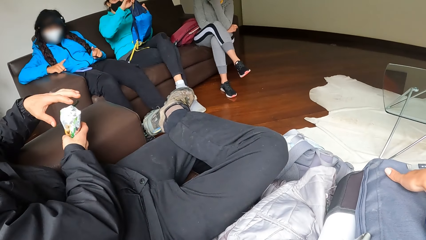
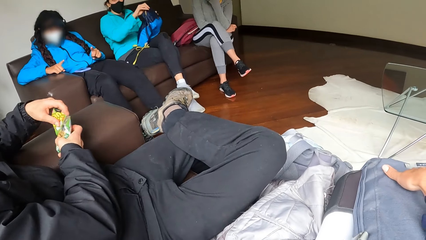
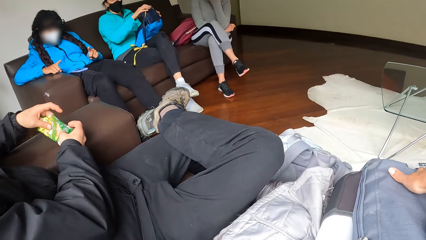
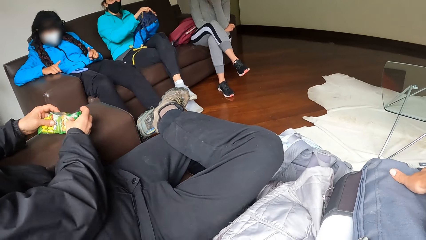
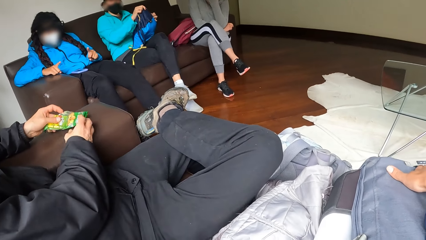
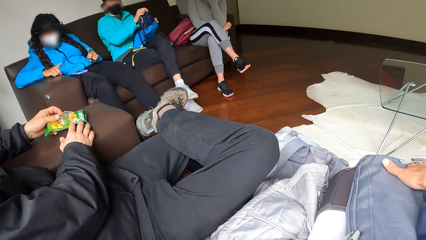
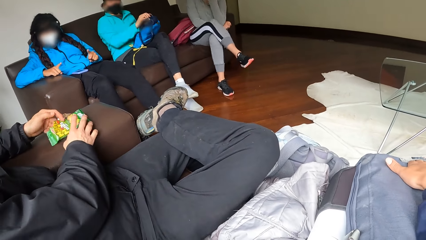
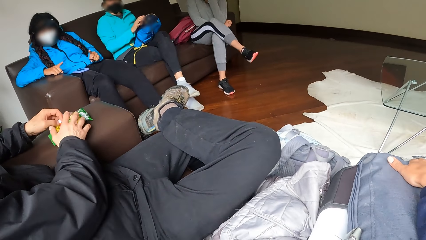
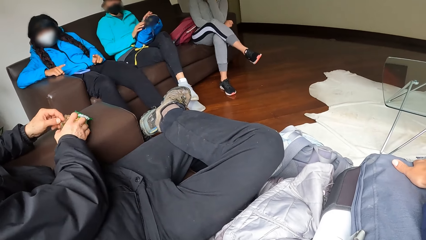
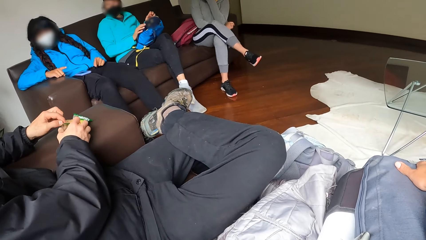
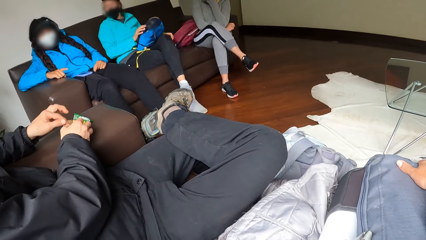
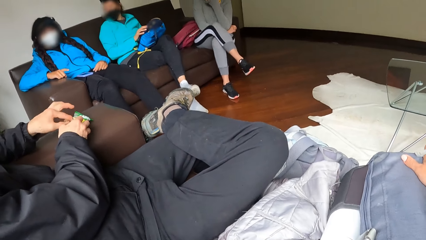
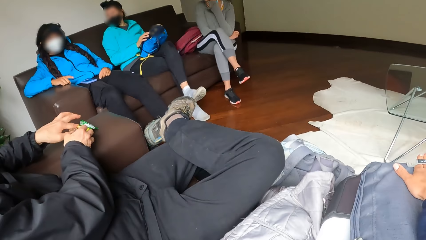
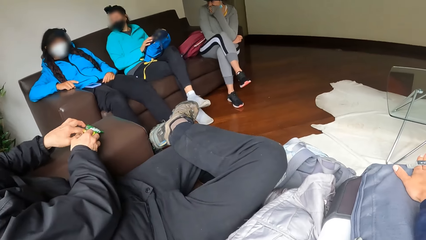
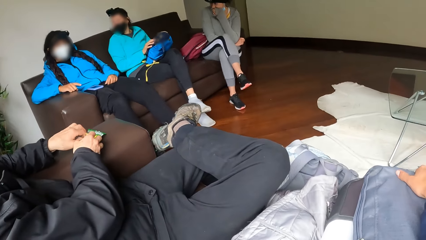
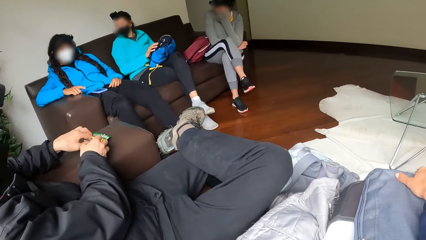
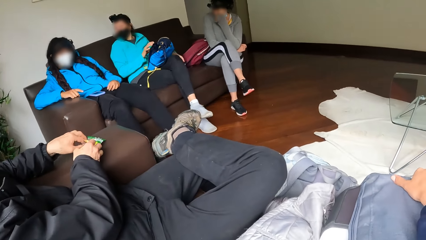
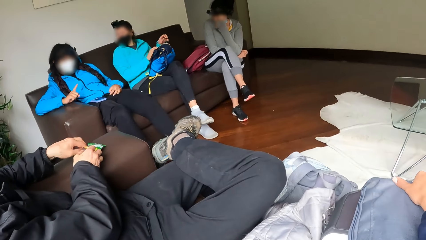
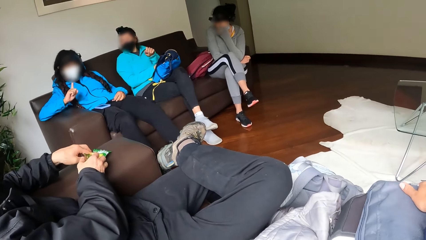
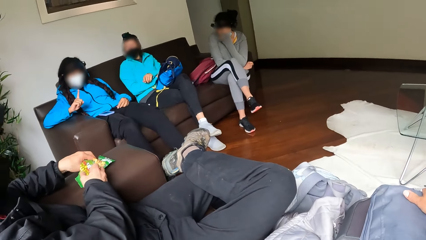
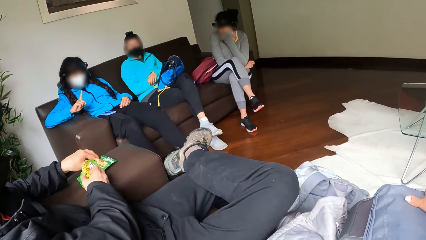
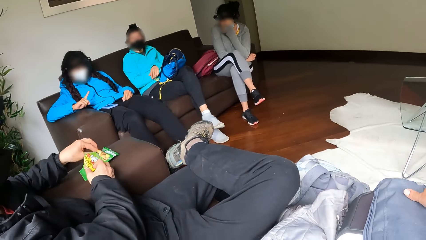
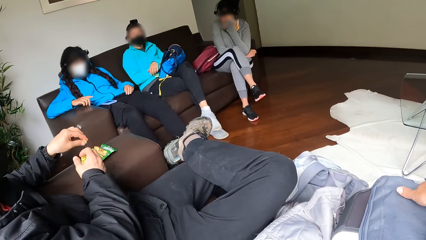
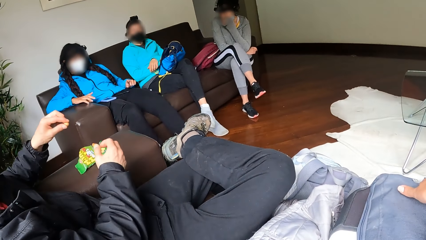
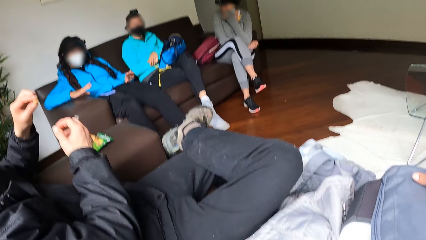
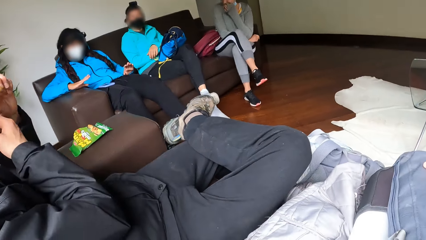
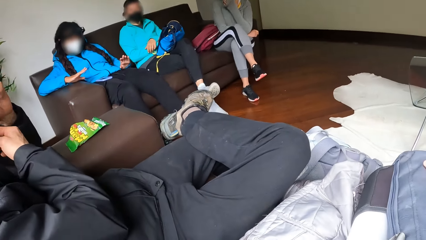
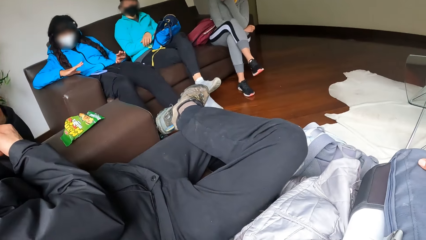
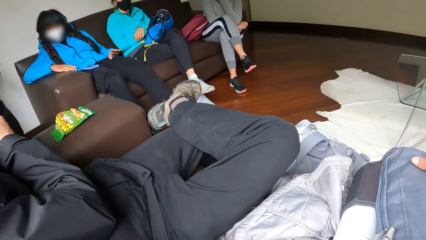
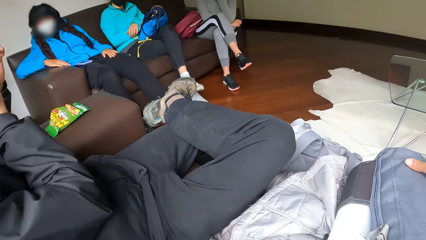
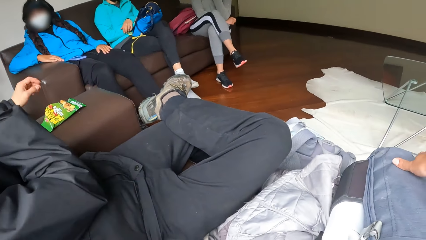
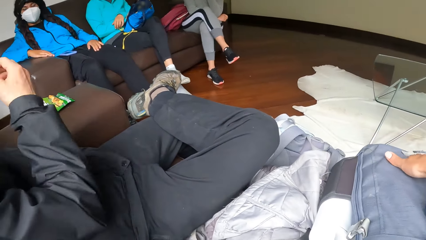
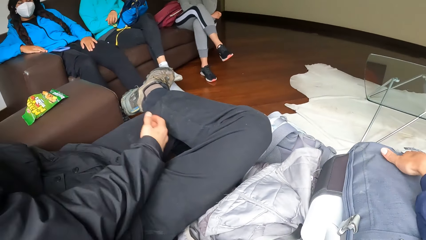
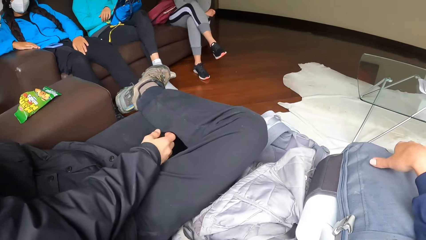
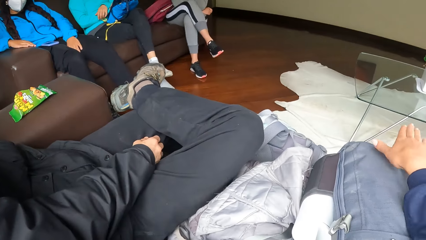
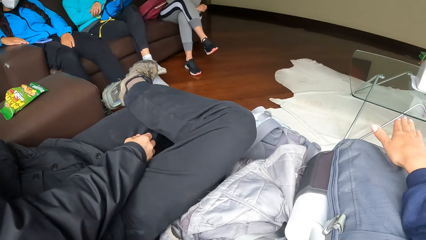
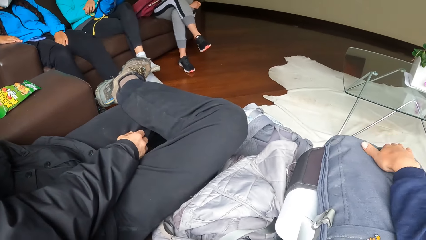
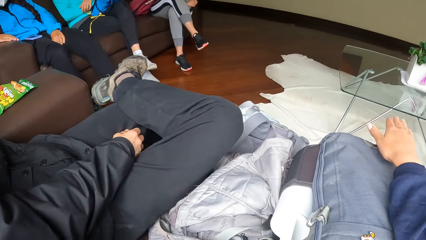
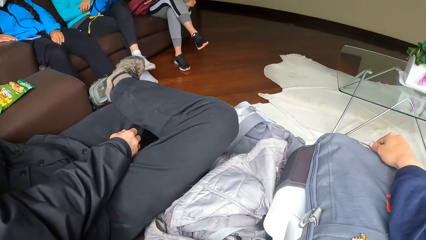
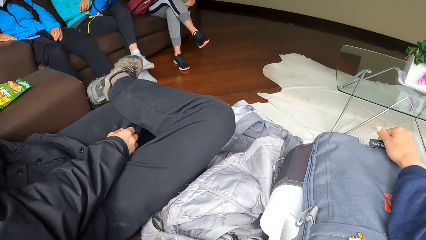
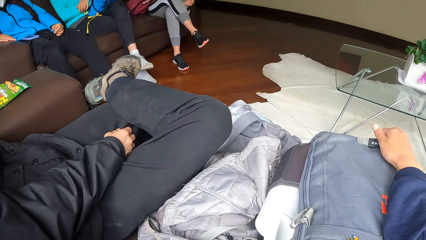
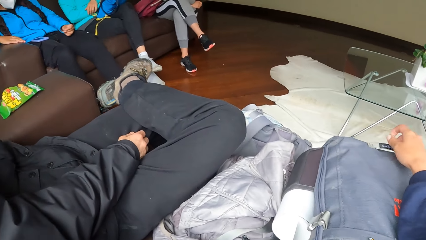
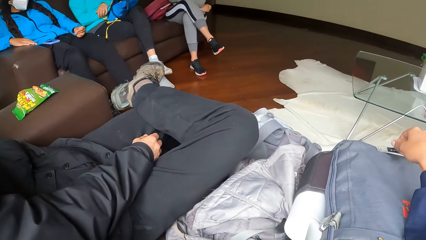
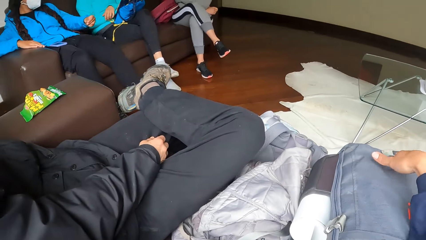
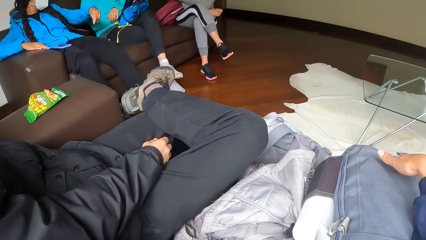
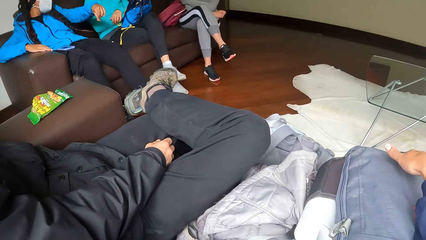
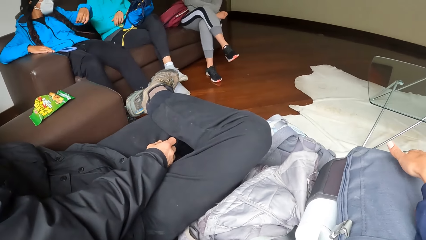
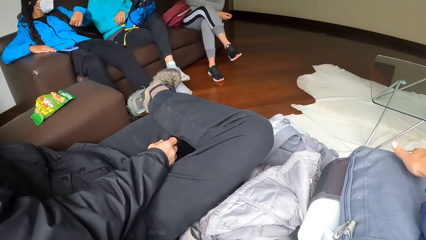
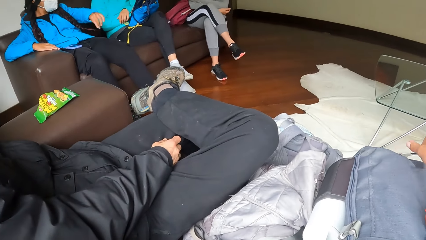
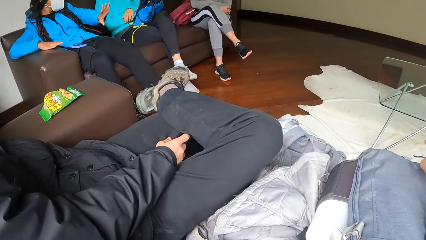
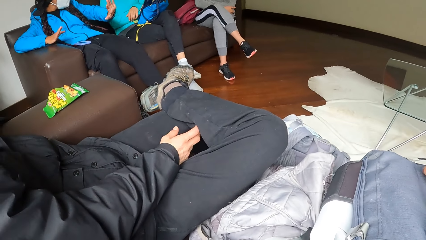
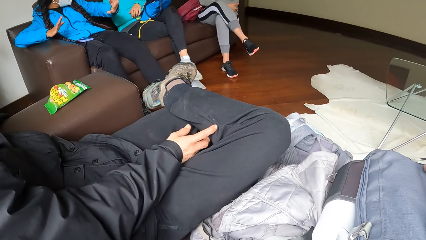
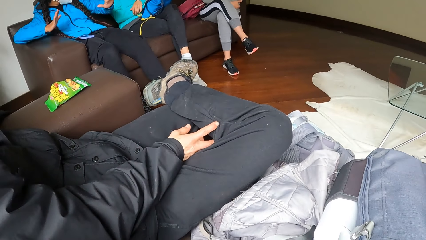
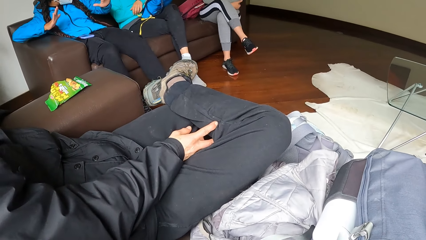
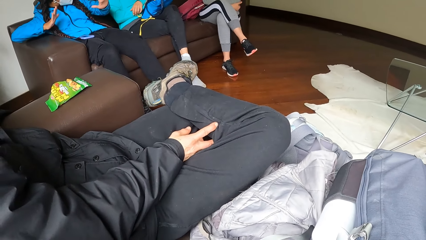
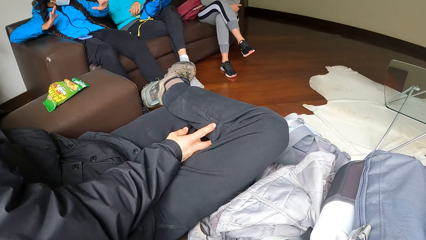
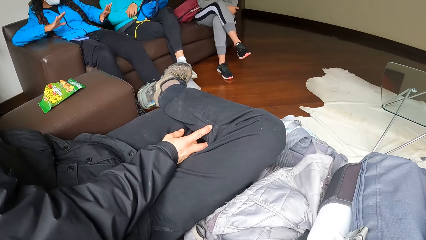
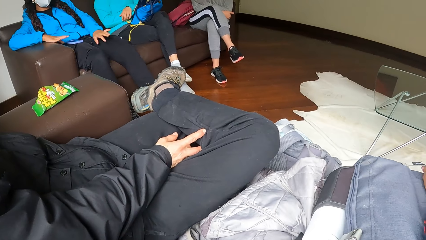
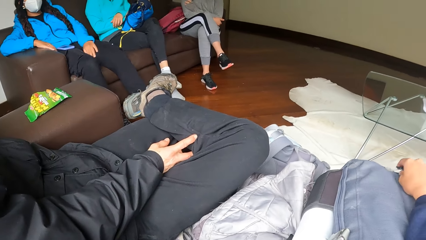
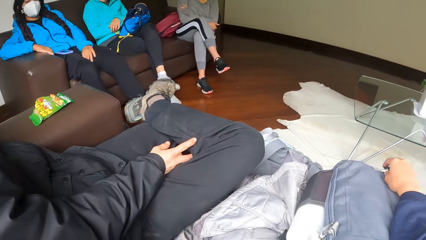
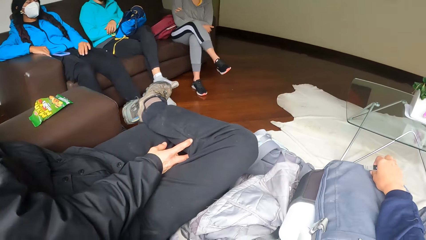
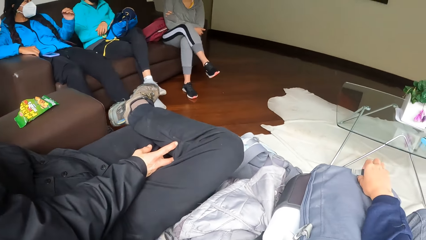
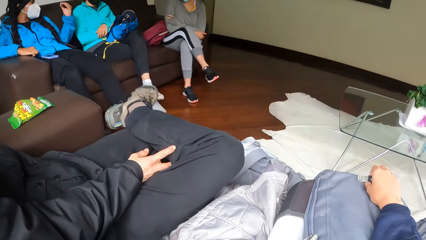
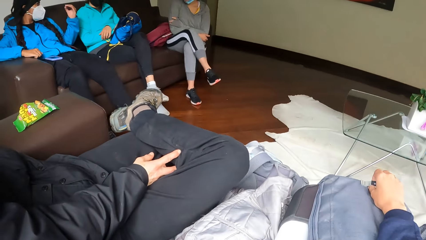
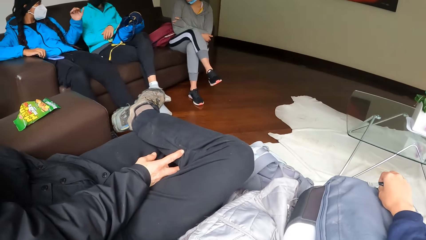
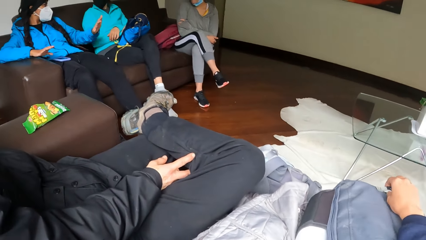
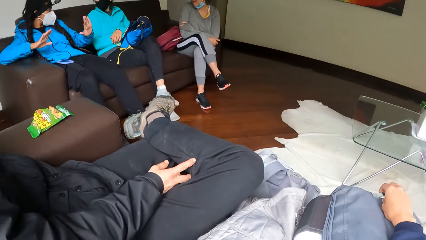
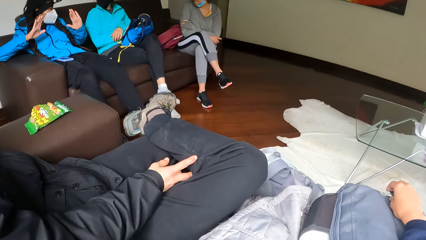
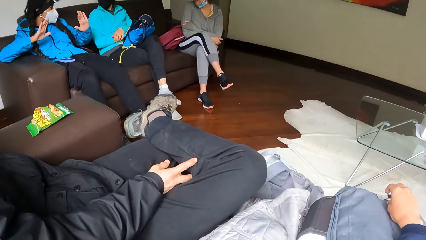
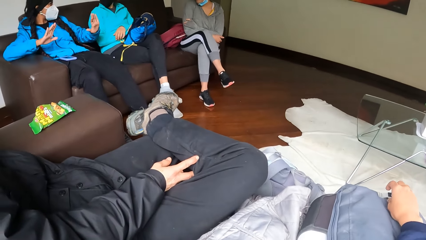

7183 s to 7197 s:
The man places the sachet of cookies on the sofa with his hands and picks up a cookie from the sachet with his left hand. The camera wearer looks around.

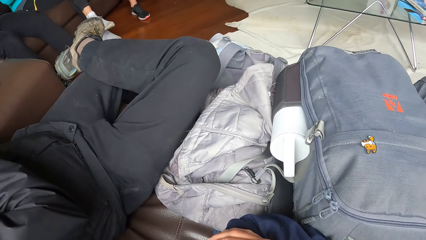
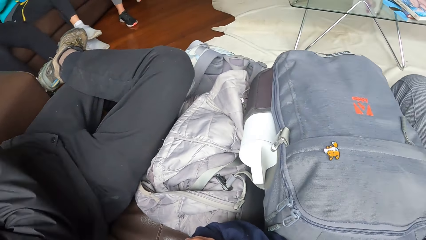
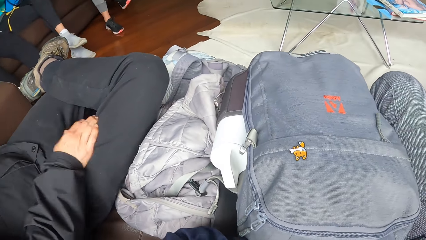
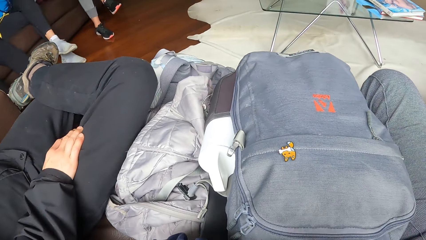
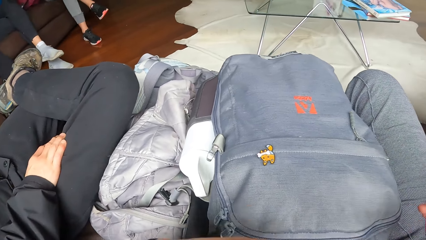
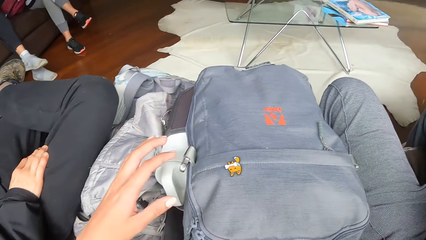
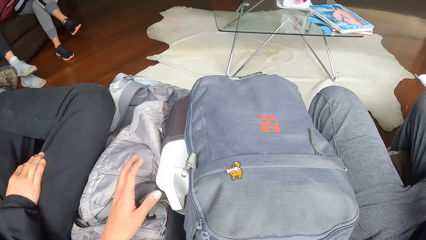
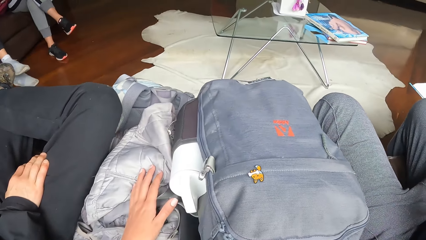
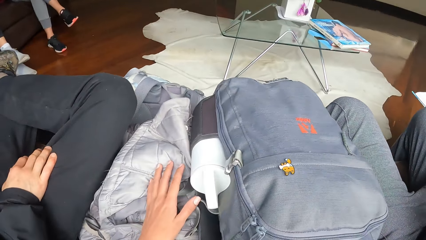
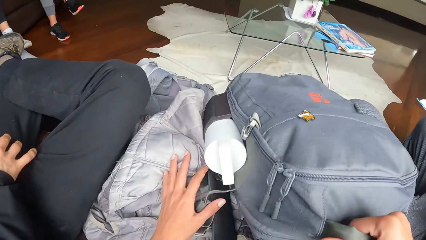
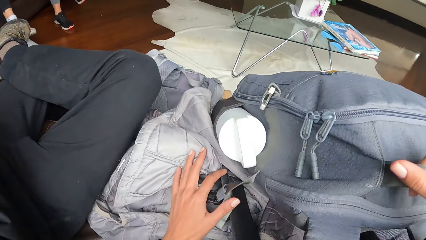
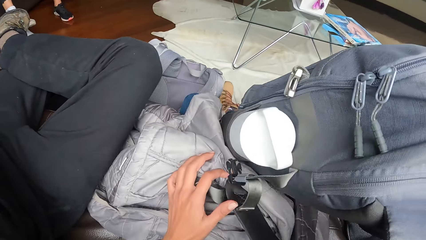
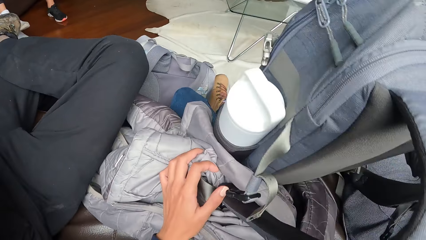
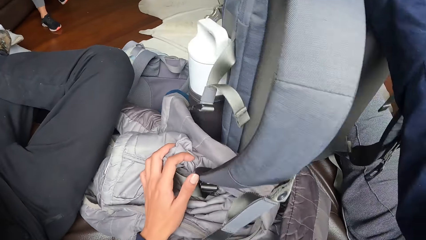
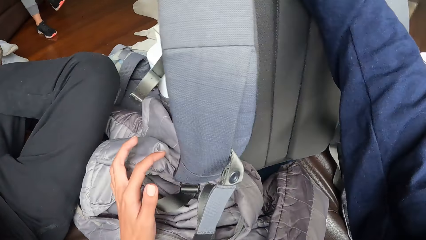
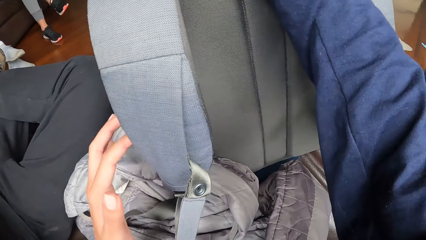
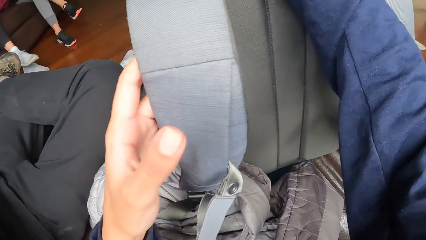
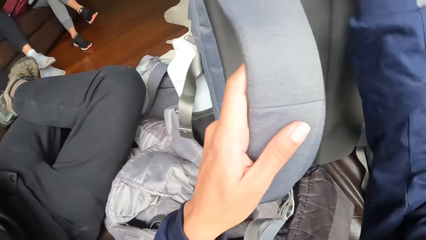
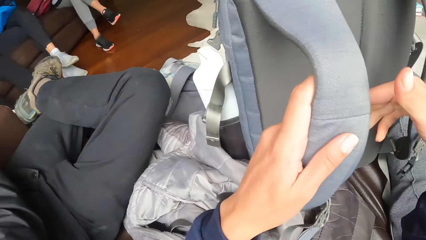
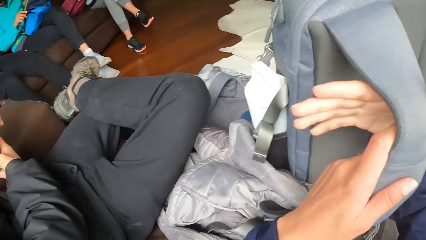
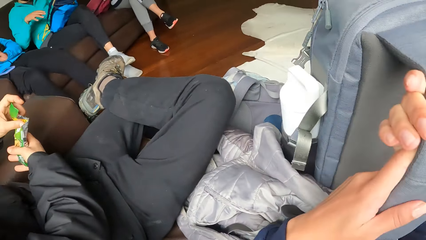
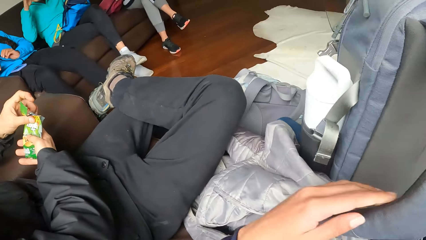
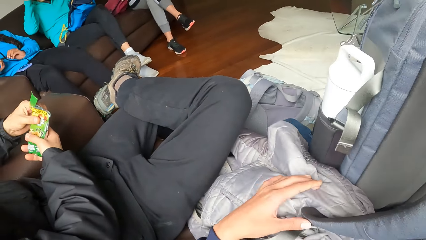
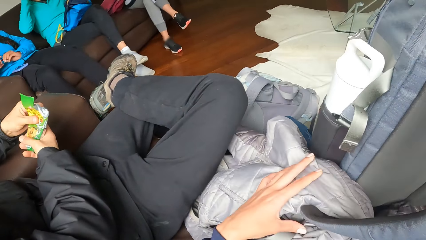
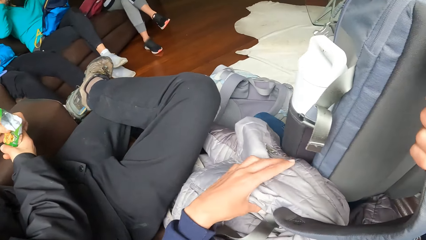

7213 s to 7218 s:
The camera wearer adjusts the bag on his leg with his hands.
